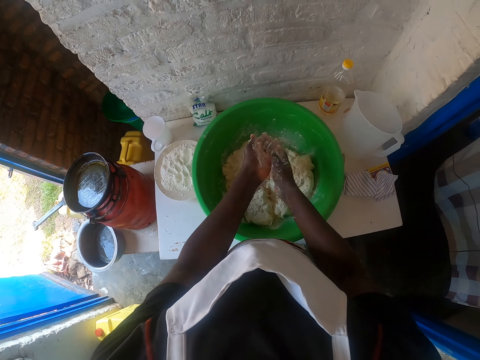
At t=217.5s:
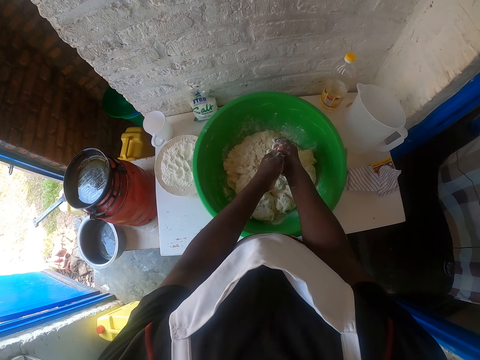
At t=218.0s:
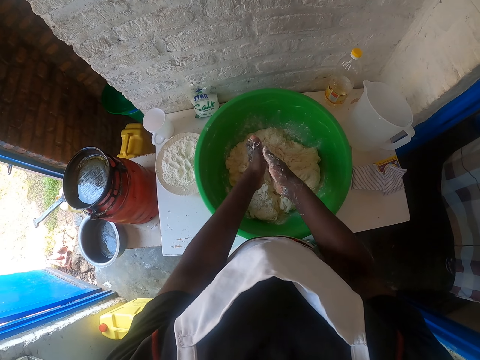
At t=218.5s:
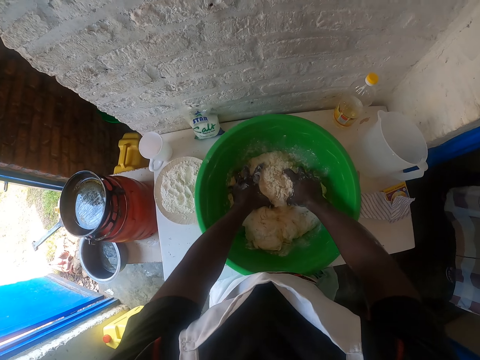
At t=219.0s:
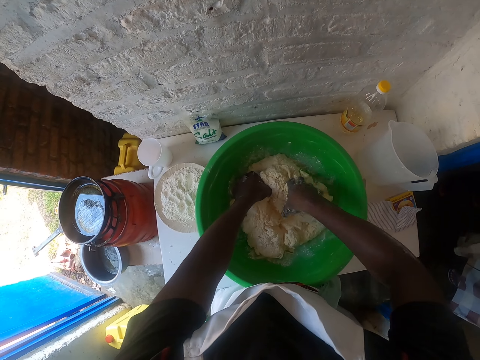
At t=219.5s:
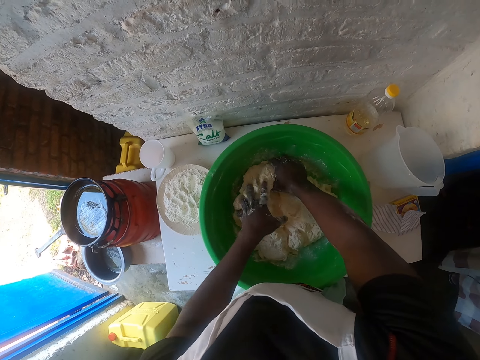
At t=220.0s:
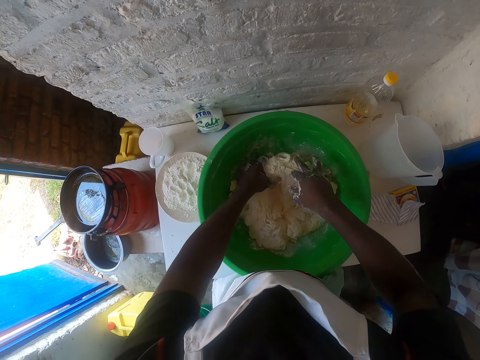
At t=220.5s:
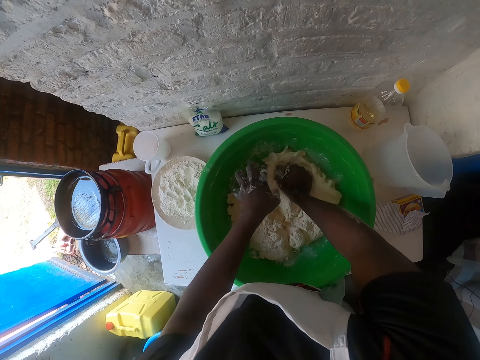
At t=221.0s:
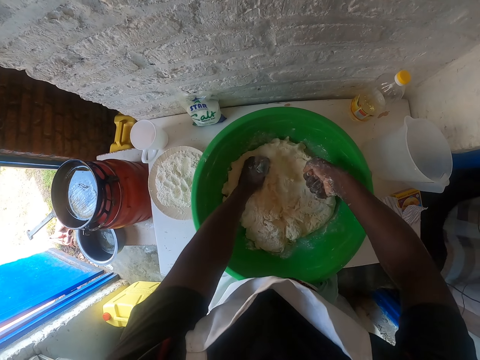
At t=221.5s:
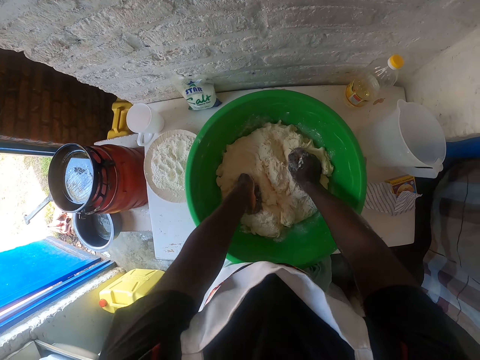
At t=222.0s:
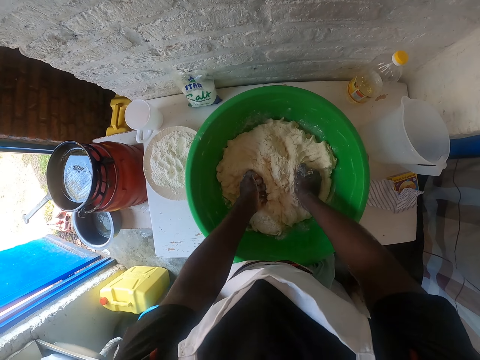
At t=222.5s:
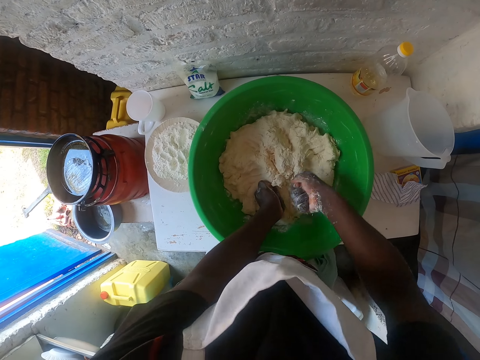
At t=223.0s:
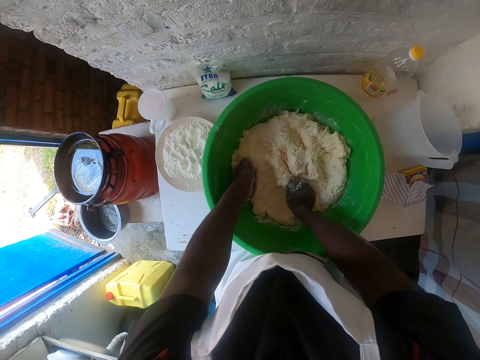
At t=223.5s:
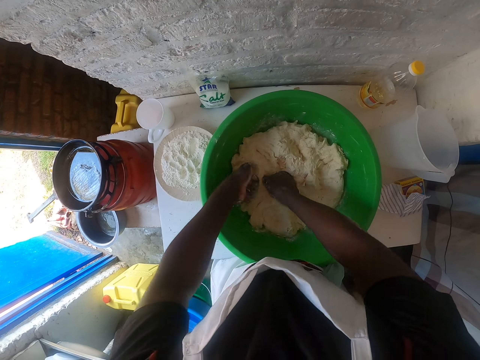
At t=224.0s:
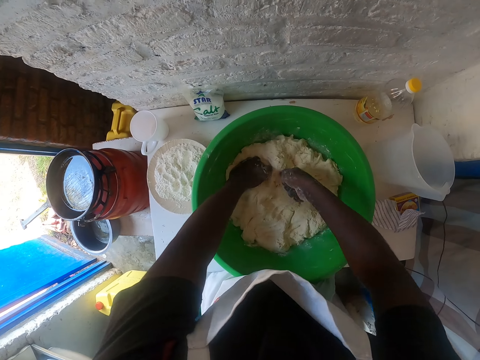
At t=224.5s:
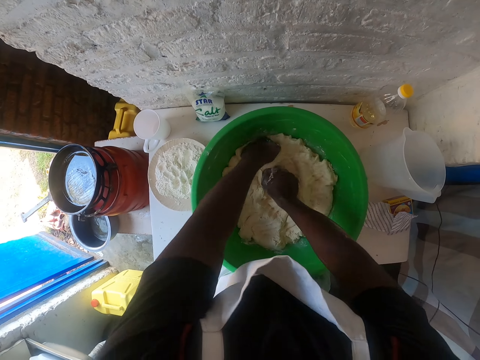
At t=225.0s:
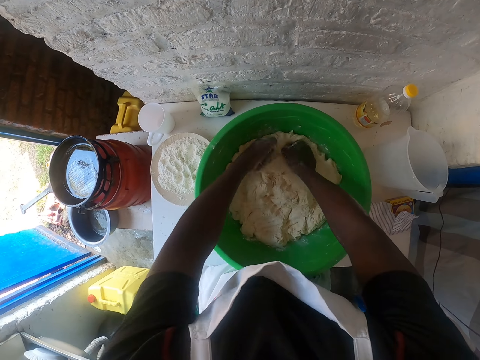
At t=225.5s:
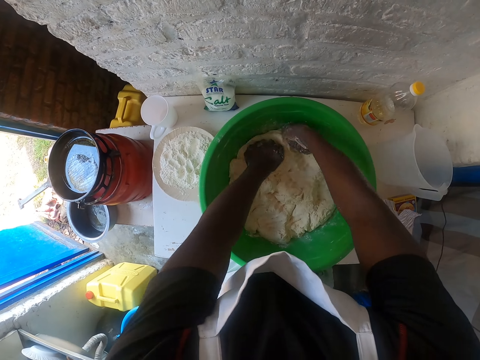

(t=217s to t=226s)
The camera wearer sprinkles the flour on the dough. They squeeze the dough. They knead the dough using both hands.

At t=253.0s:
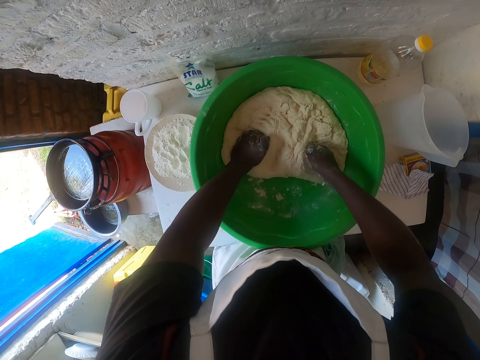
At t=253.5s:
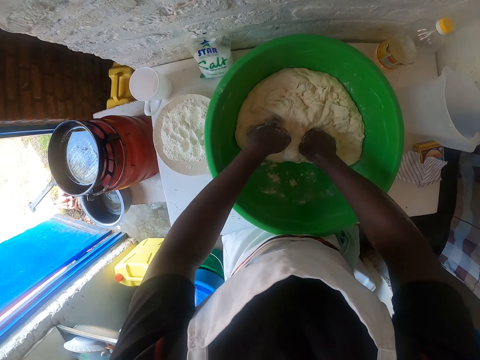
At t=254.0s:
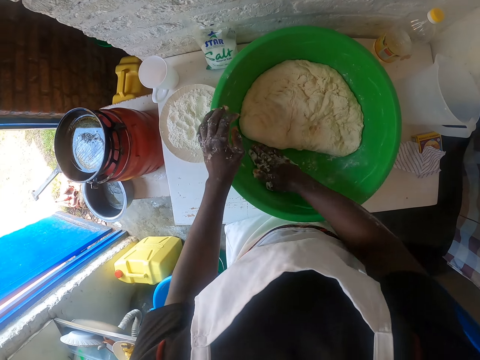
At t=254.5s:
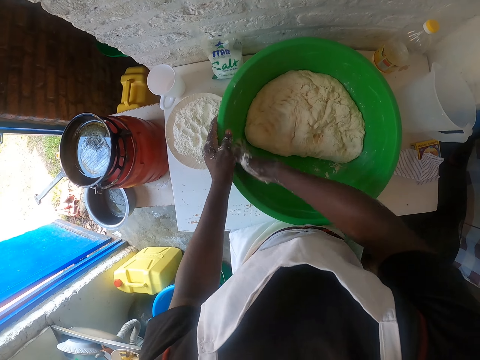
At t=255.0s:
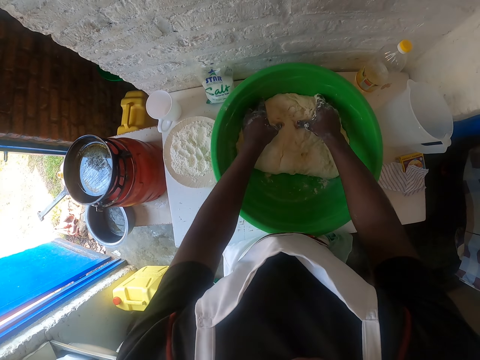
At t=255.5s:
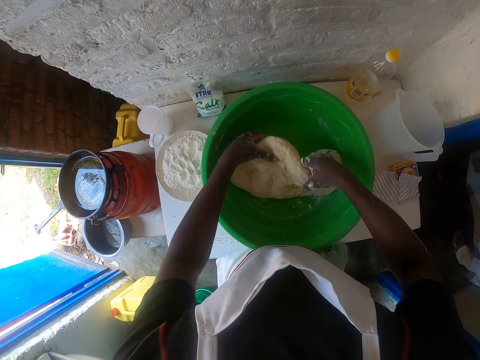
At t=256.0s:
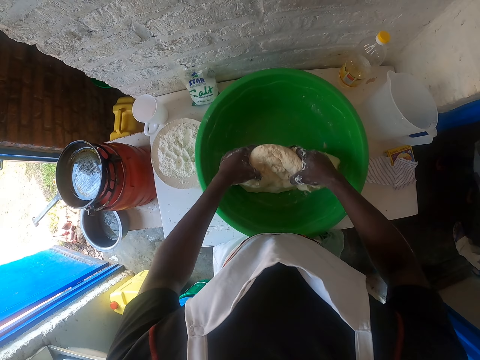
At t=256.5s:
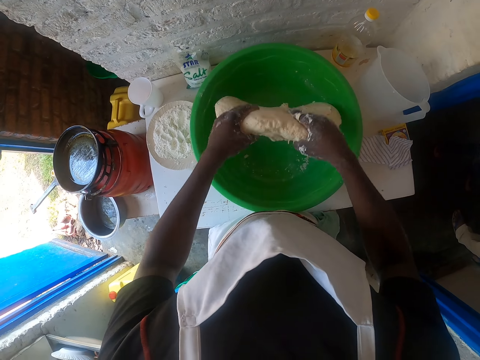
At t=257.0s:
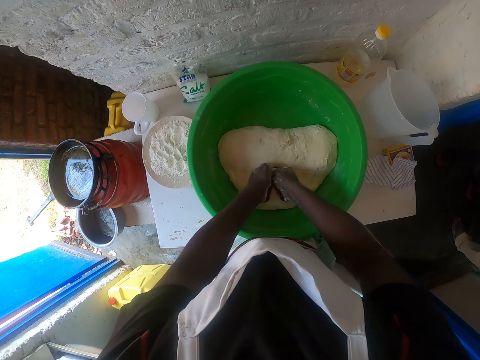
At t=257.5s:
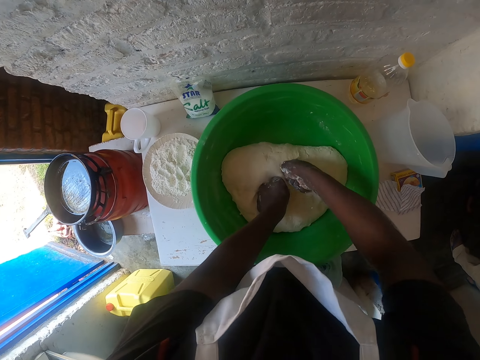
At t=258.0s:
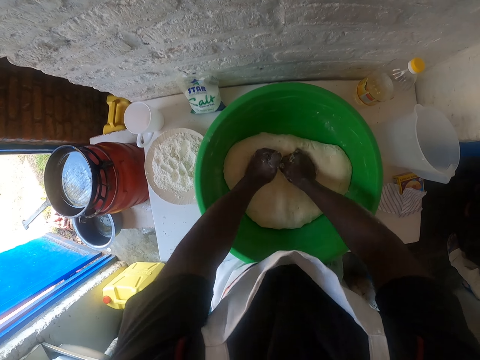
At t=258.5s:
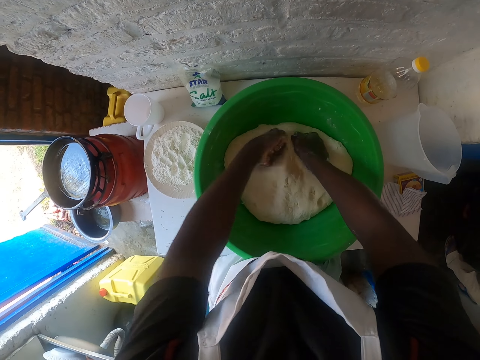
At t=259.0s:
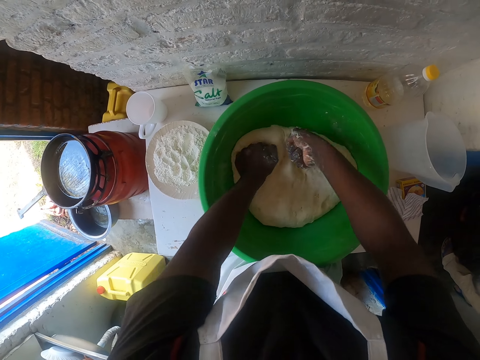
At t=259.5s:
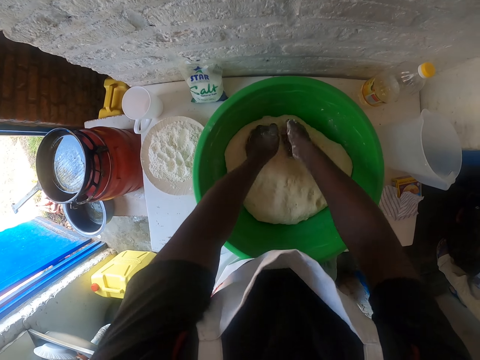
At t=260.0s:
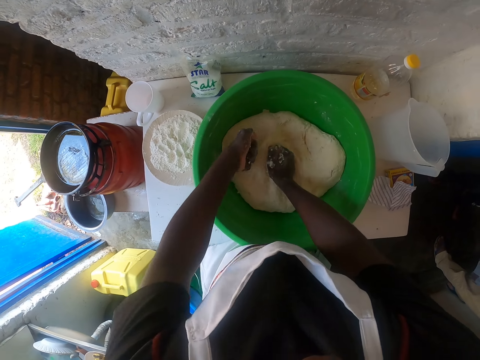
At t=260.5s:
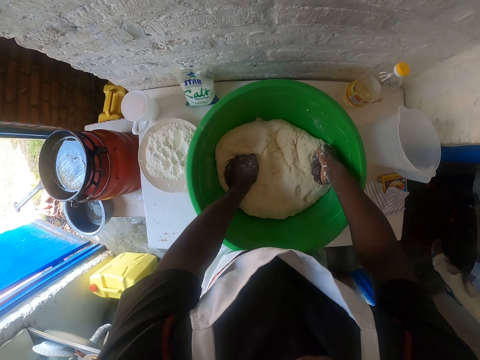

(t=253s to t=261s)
The camera wearer scratches the basin with the hand. They turn the dough.

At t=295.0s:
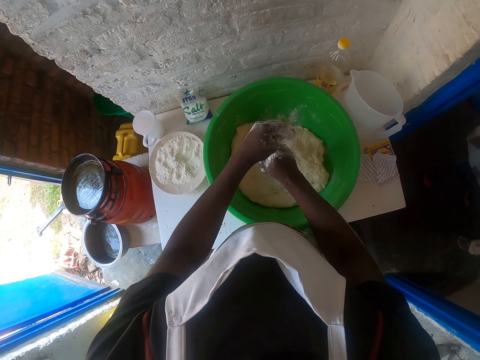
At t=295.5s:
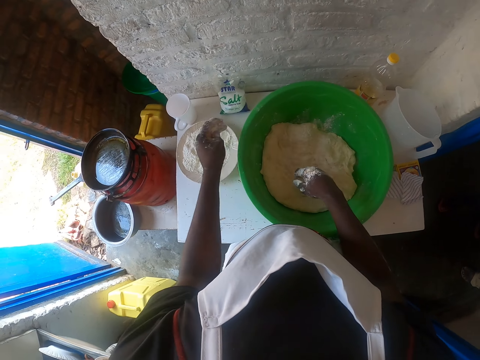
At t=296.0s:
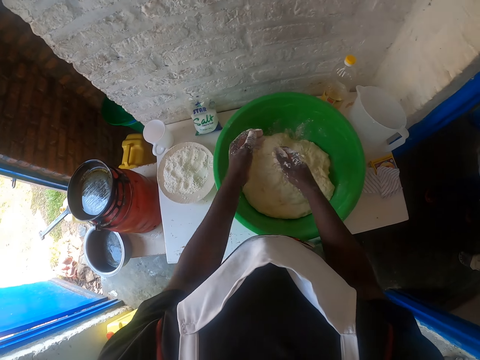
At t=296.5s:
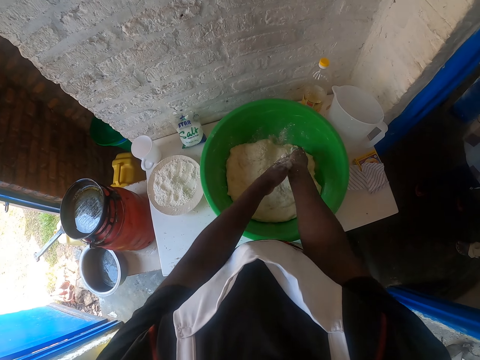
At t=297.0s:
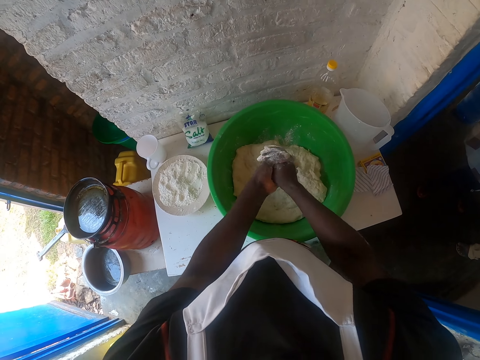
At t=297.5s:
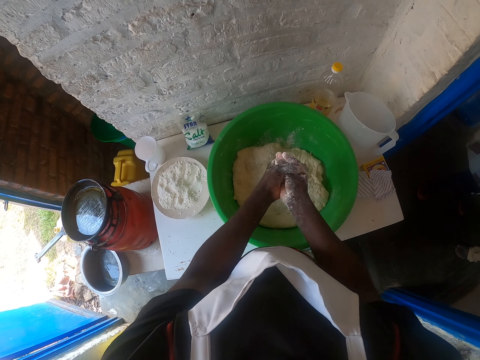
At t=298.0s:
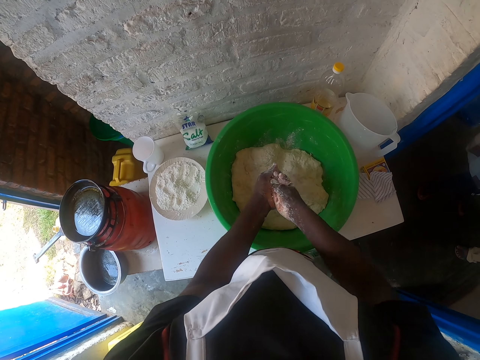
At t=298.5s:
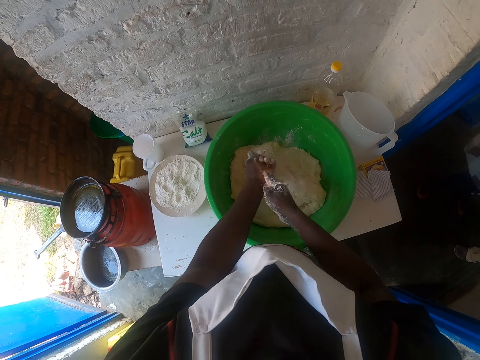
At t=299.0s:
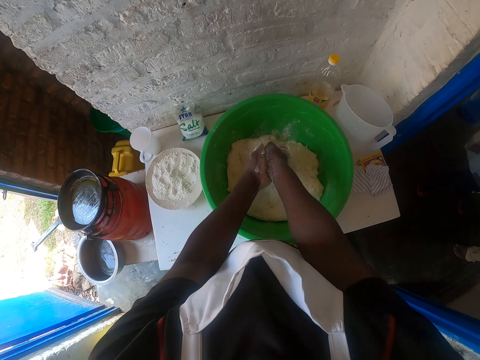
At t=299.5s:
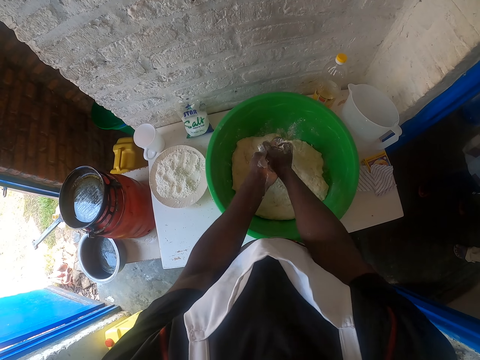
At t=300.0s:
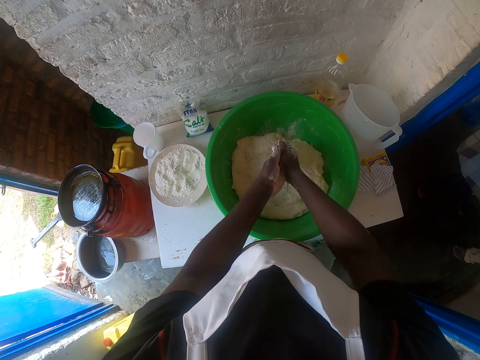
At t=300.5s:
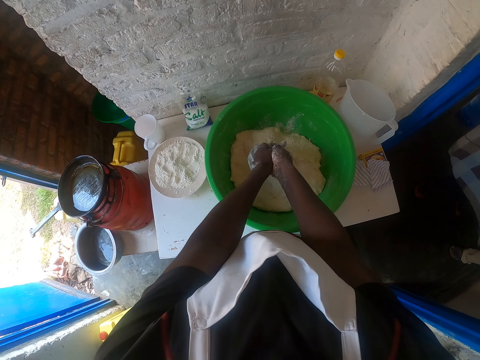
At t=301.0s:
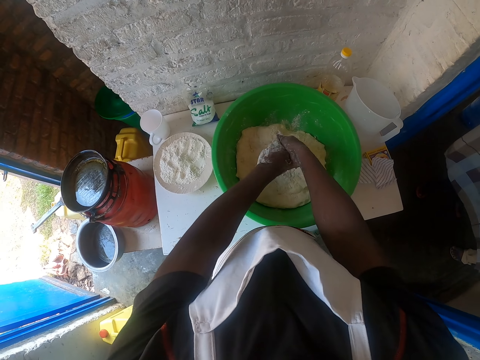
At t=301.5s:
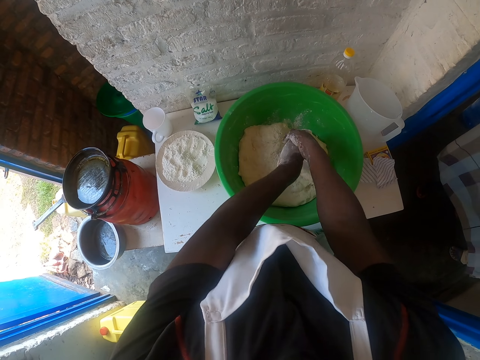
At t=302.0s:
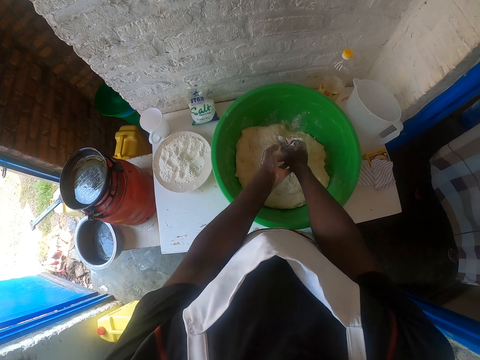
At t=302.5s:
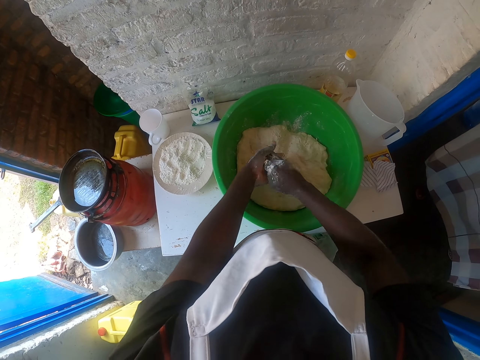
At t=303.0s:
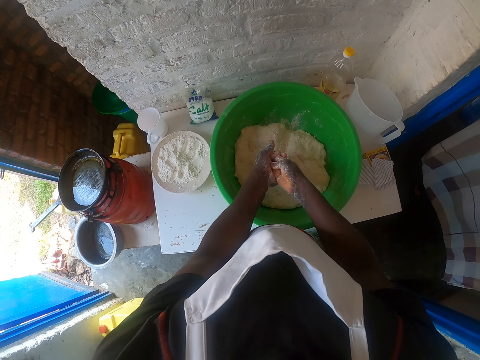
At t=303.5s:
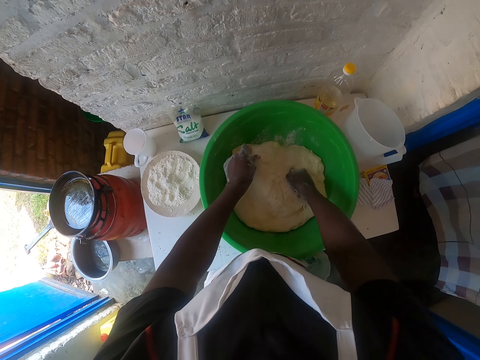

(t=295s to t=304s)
The camera wearer rubs hands.
